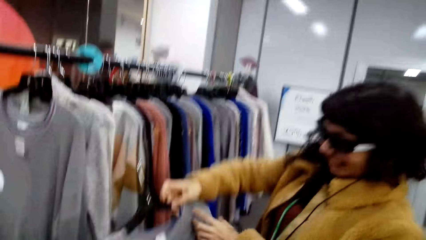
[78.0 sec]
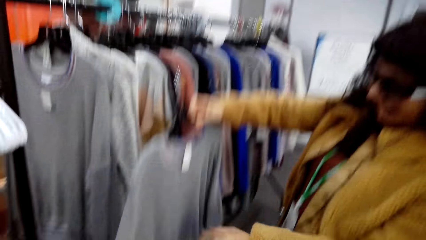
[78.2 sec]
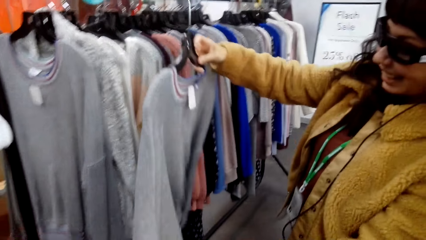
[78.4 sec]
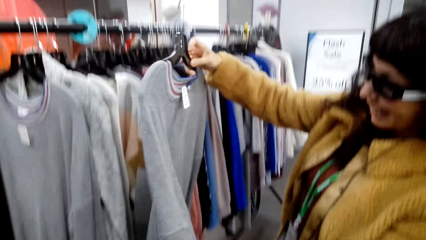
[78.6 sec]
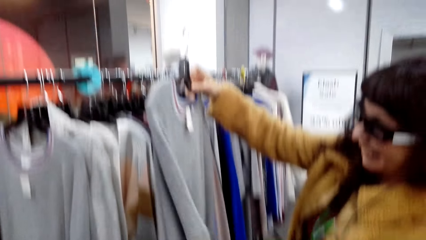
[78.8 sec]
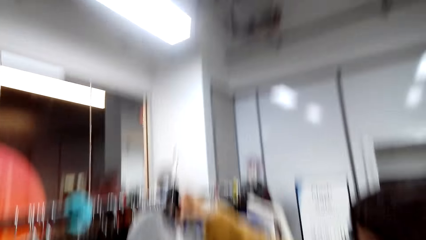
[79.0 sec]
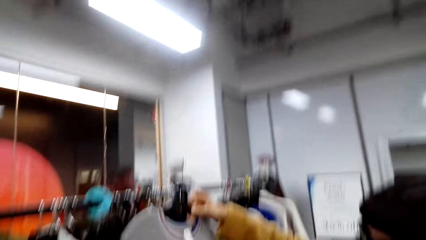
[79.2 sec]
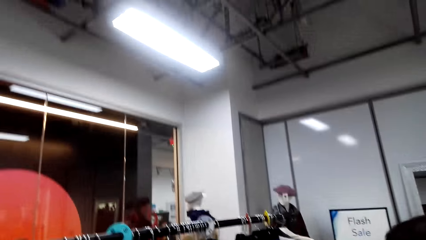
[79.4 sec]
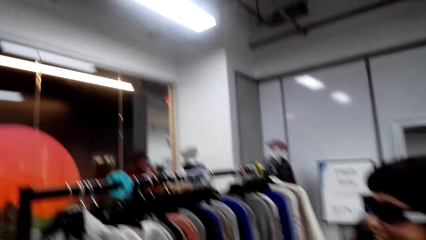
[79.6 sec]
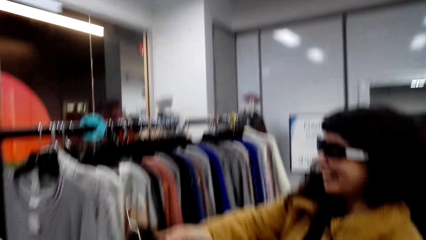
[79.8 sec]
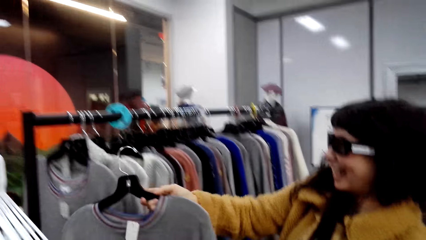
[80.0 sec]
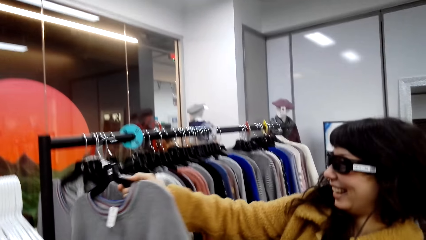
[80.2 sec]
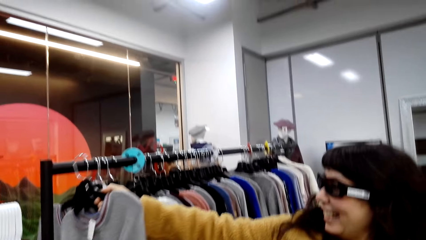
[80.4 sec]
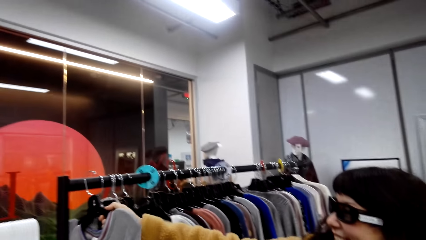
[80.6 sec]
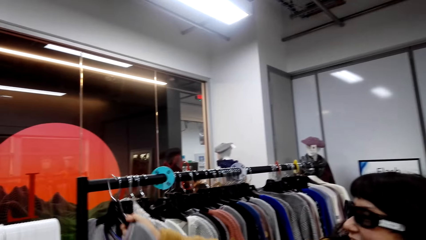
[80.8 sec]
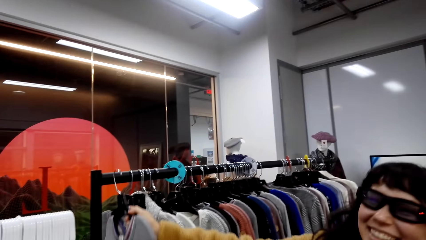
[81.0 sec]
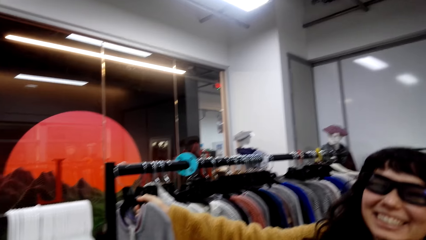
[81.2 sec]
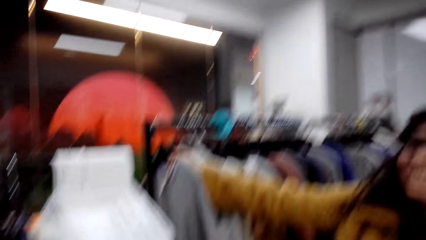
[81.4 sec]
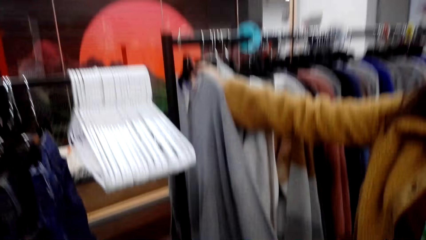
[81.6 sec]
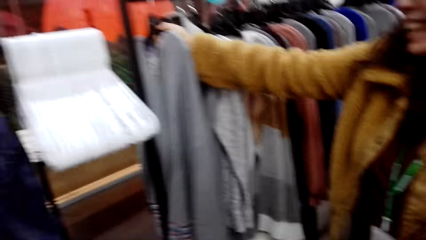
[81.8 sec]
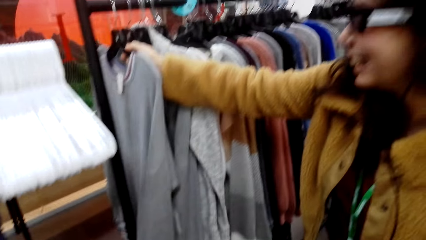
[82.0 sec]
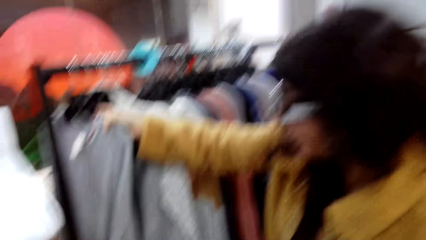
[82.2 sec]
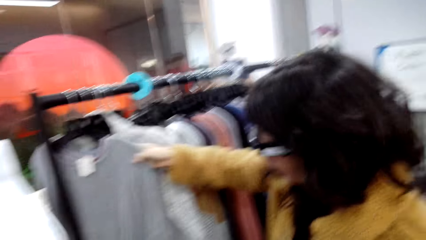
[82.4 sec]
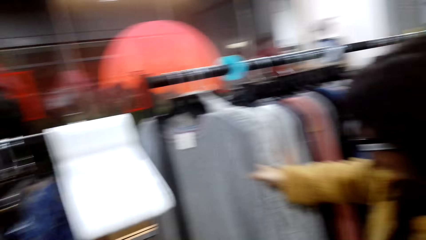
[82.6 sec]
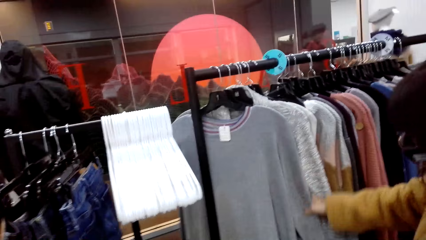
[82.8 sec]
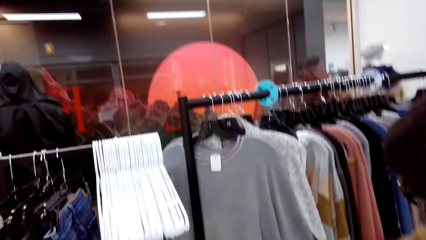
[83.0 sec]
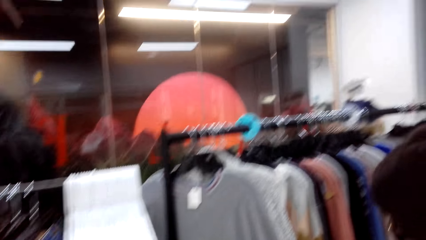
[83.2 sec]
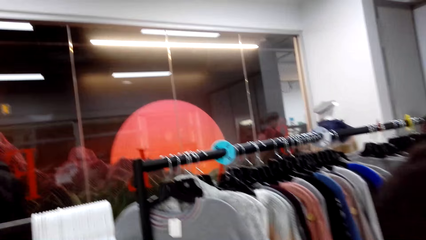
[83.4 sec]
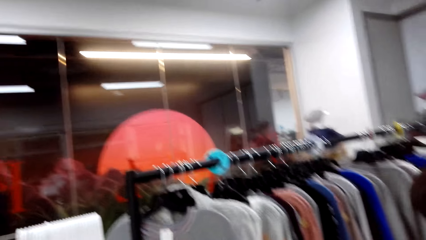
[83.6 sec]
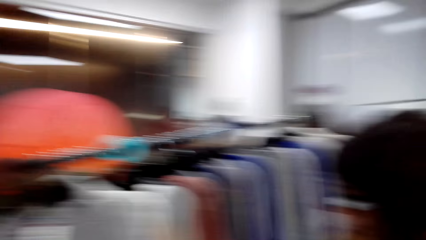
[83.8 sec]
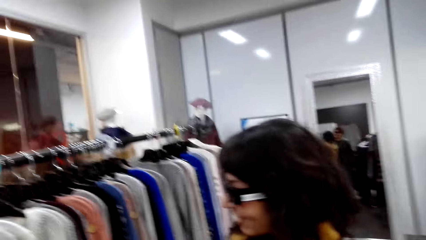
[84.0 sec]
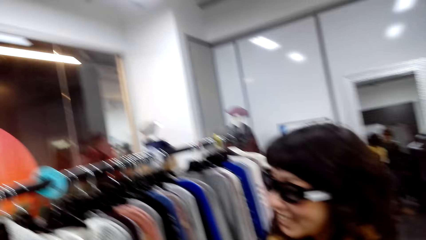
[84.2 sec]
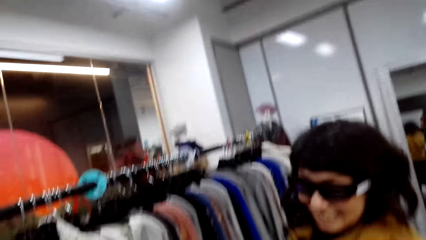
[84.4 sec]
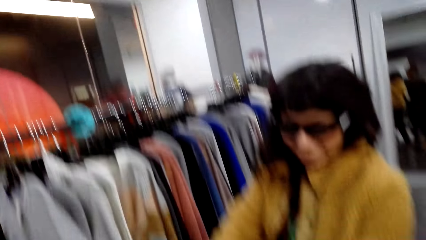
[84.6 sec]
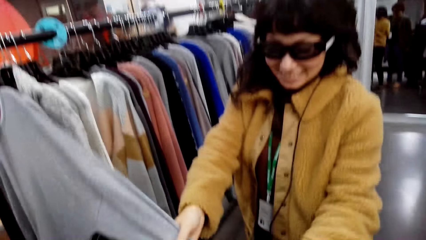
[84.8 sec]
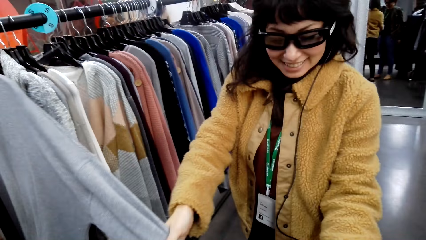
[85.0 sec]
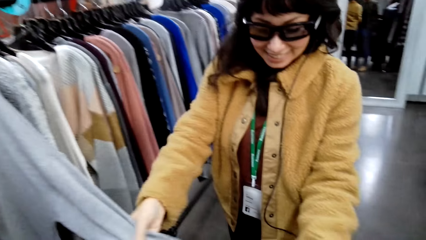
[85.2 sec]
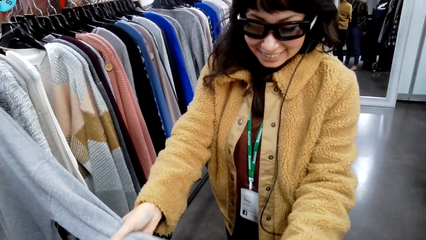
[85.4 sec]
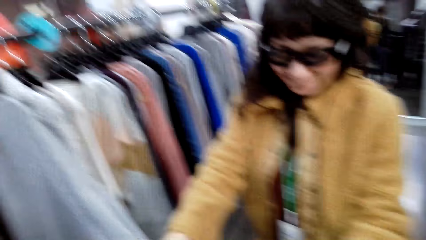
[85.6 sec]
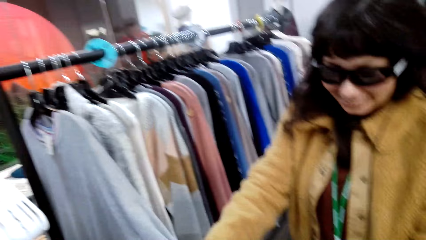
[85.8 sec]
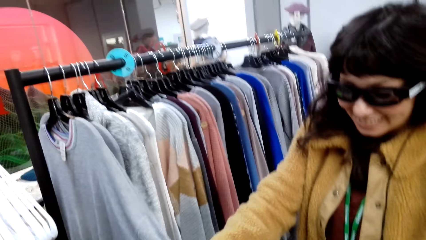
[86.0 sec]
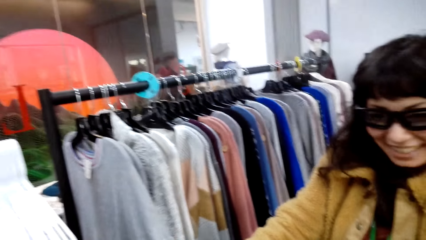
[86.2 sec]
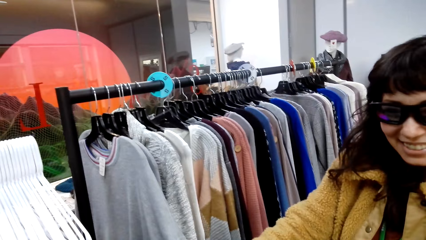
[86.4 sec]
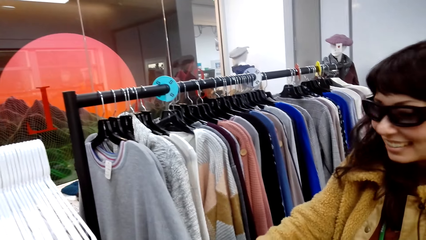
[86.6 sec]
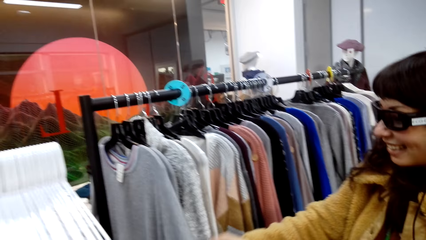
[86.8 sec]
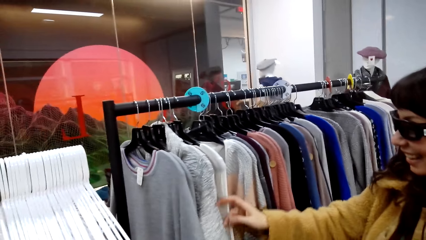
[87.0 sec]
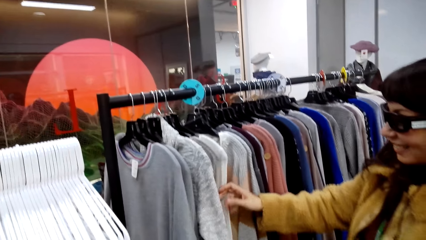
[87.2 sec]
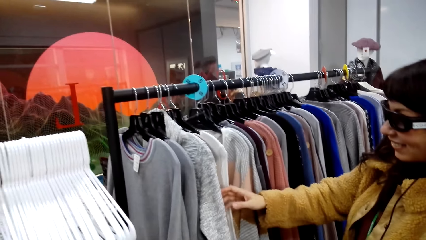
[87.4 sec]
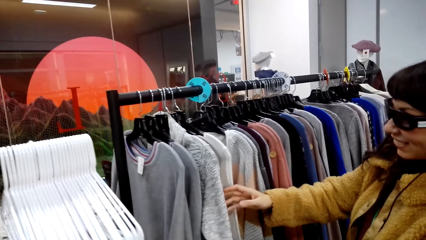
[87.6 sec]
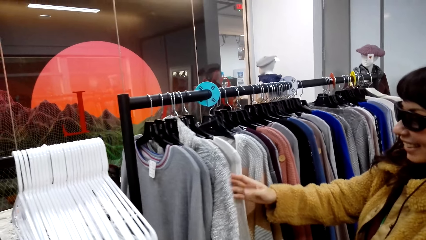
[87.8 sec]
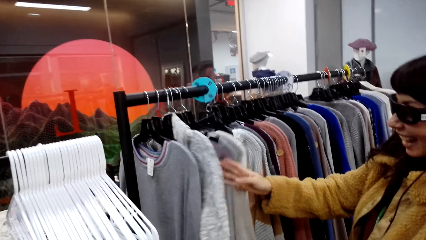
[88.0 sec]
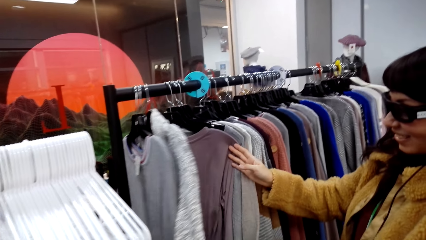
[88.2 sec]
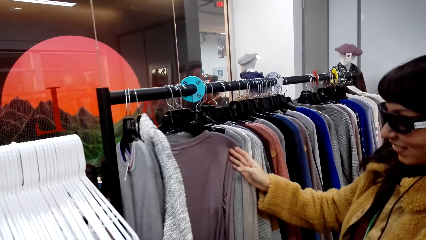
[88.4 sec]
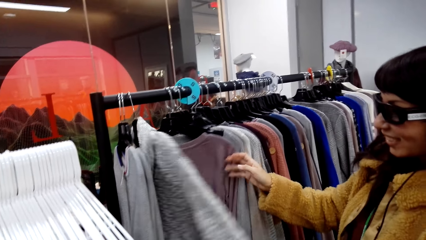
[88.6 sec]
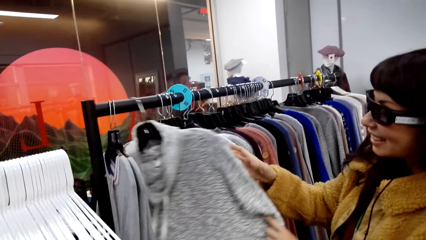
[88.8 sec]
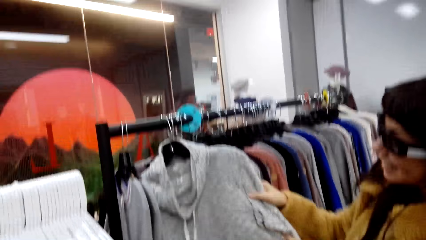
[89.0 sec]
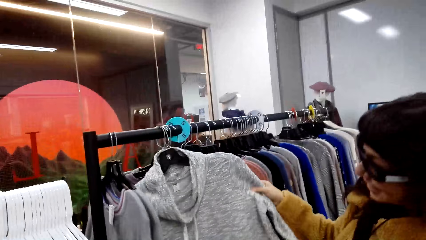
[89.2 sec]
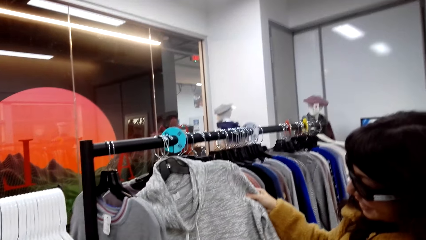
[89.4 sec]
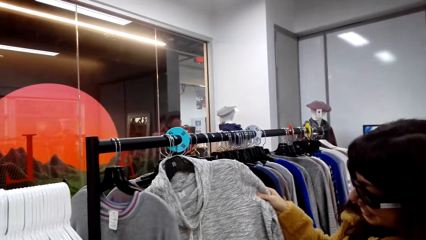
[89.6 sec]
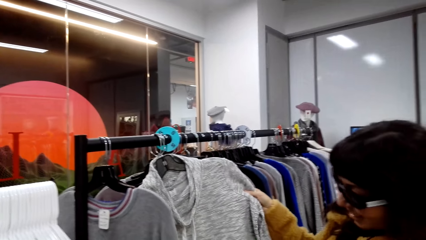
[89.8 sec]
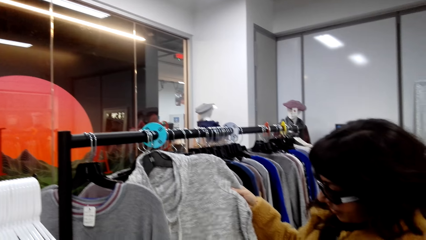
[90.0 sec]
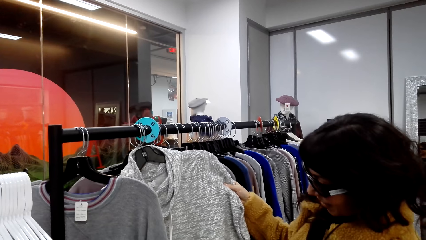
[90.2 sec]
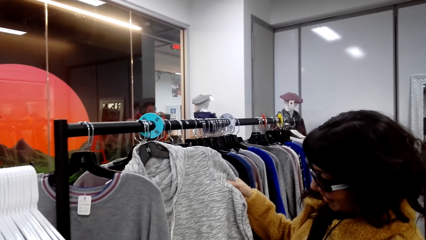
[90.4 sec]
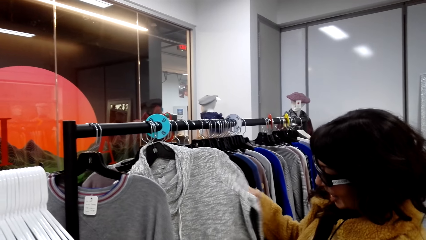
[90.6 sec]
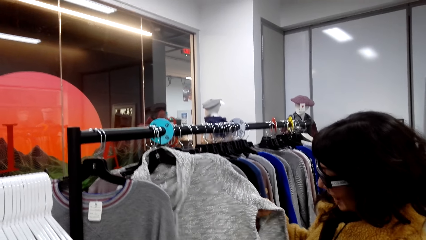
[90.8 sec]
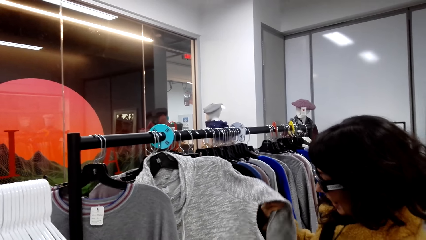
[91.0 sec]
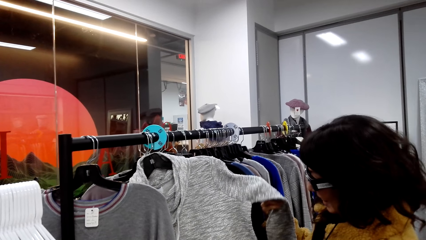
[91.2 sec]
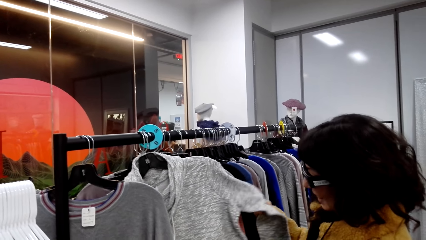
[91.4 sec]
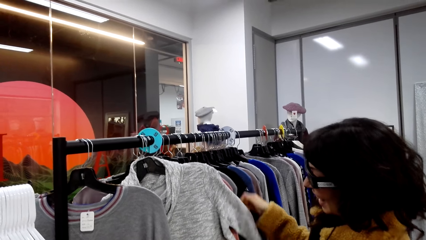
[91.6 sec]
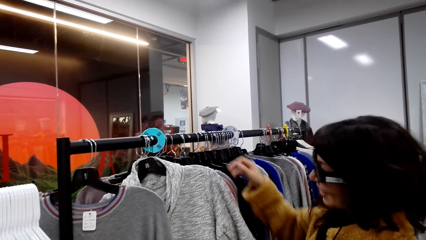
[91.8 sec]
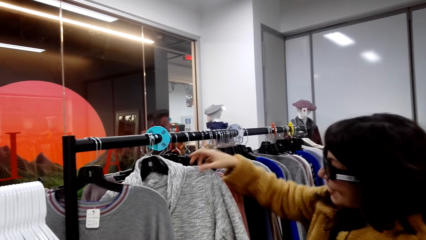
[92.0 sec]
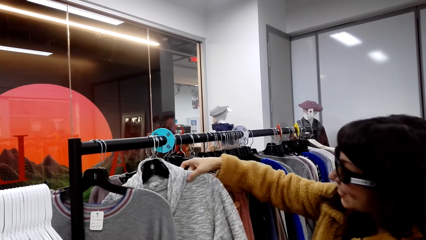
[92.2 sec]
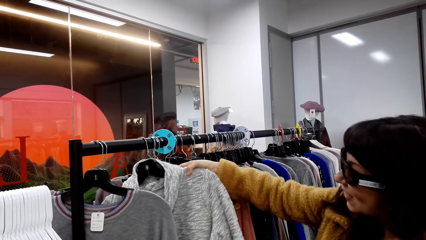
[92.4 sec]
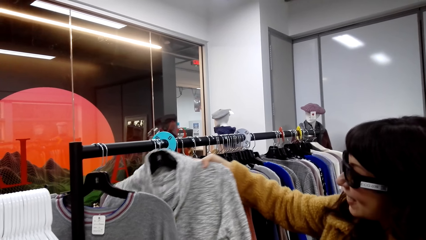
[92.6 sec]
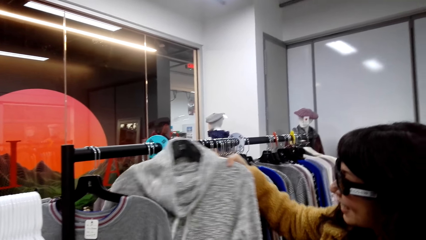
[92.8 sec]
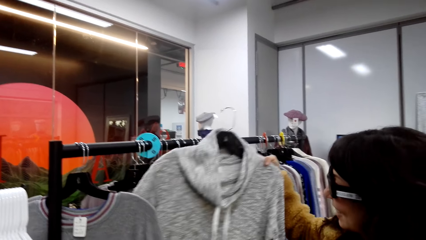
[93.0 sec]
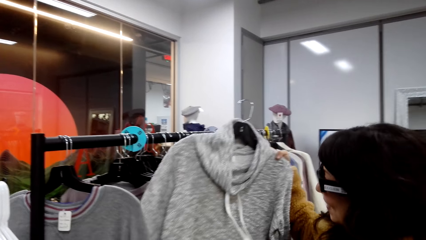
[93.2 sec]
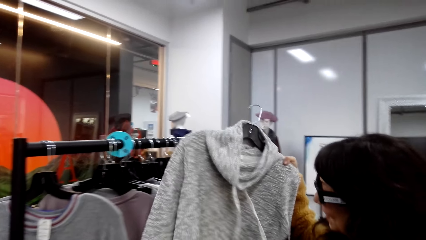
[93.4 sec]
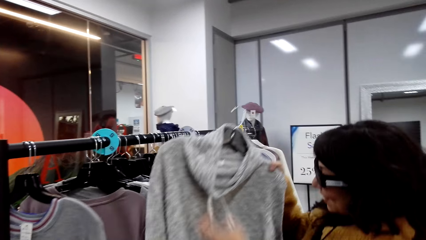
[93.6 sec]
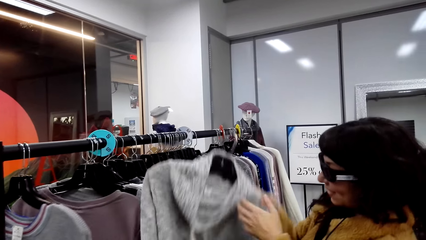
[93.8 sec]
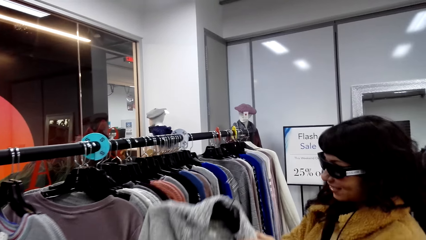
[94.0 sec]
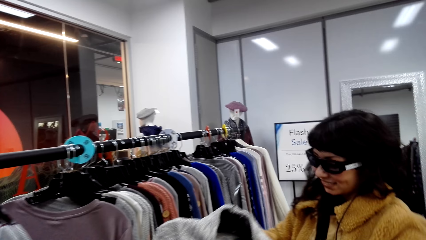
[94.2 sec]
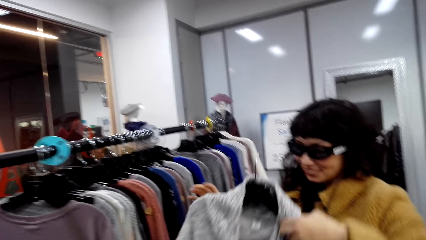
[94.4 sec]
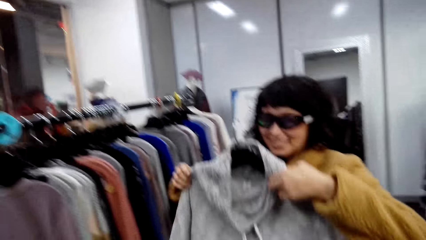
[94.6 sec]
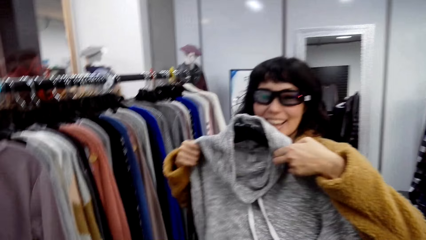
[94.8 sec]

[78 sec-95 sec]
A person returns the sweater back on the pole. The person checks out the sweatshirts. The person removes the sweater from the pole.
